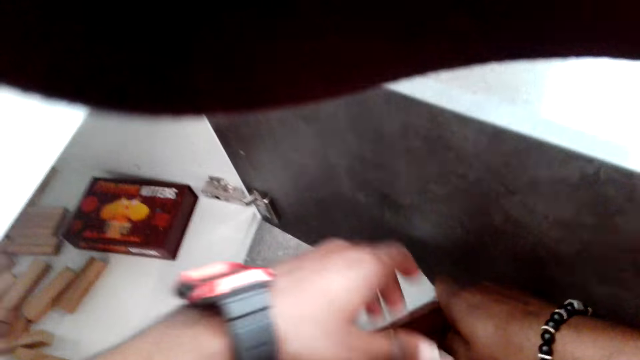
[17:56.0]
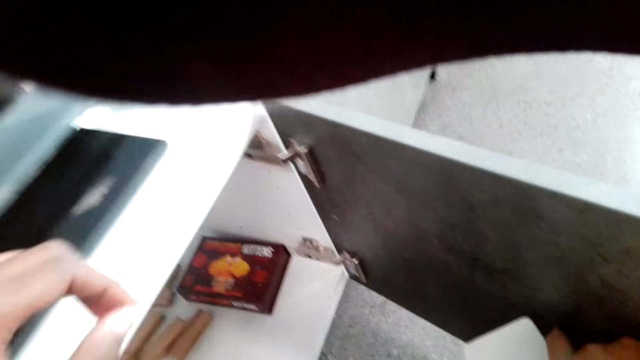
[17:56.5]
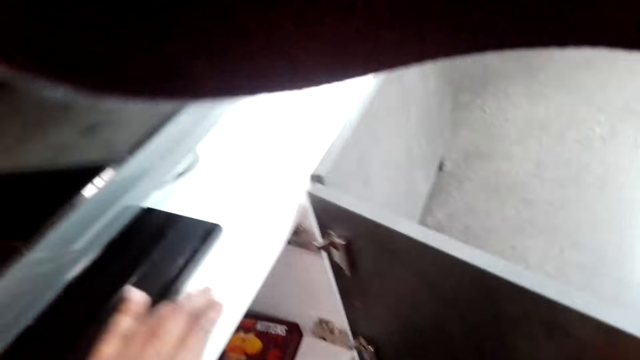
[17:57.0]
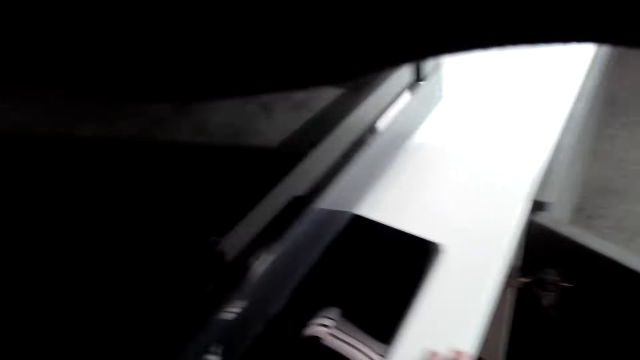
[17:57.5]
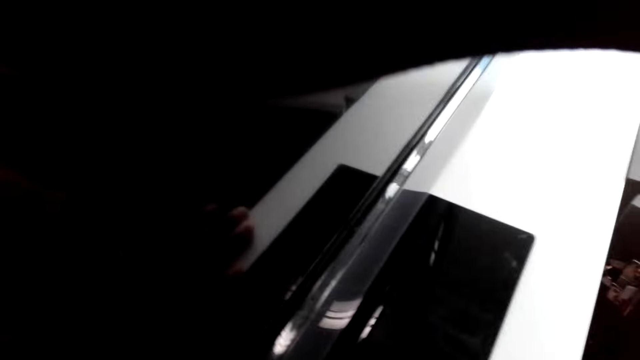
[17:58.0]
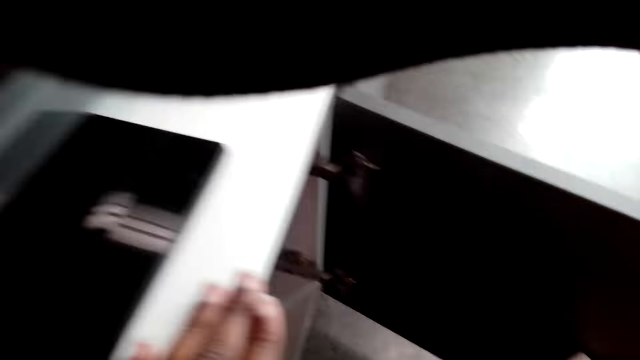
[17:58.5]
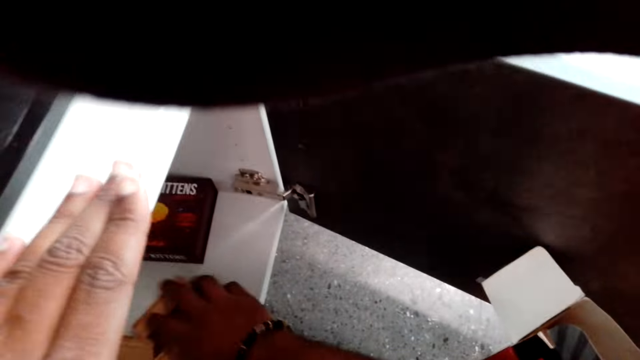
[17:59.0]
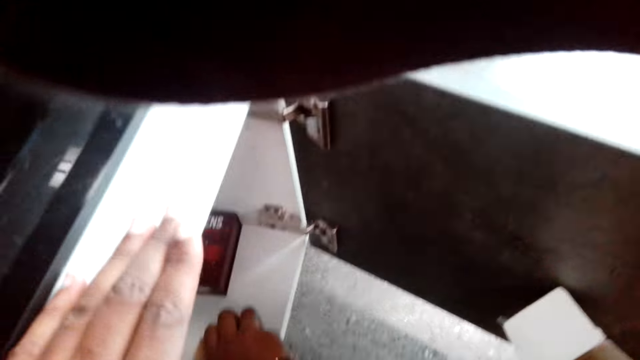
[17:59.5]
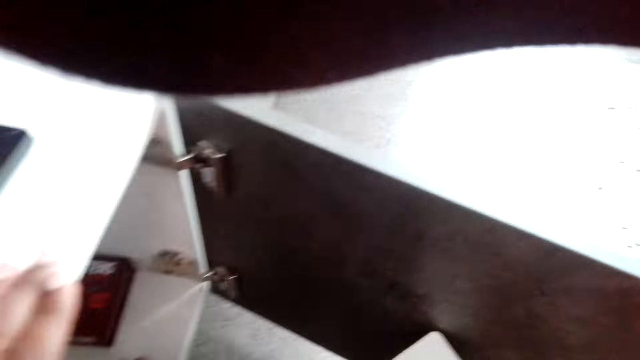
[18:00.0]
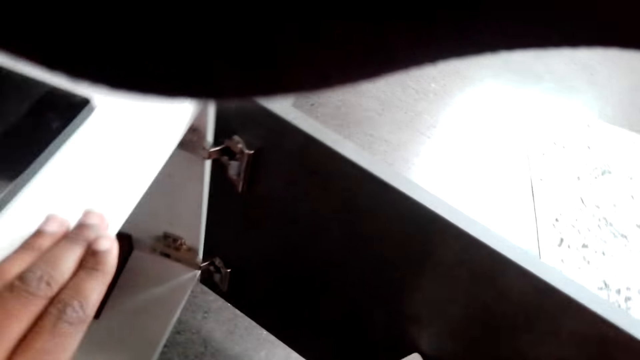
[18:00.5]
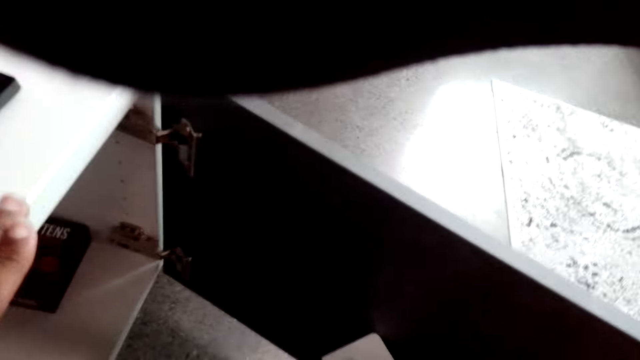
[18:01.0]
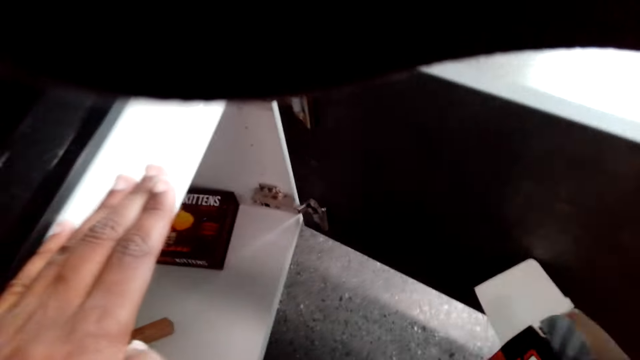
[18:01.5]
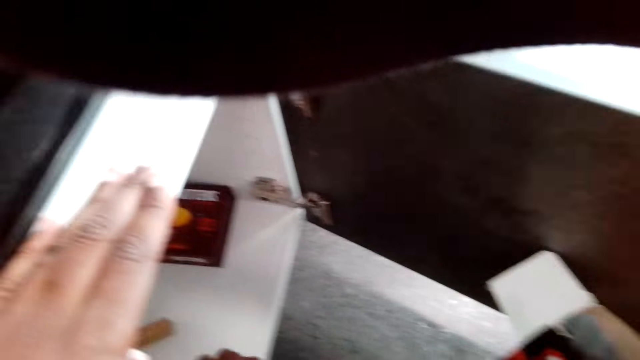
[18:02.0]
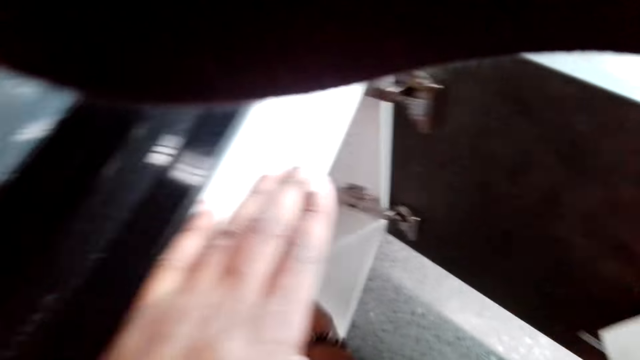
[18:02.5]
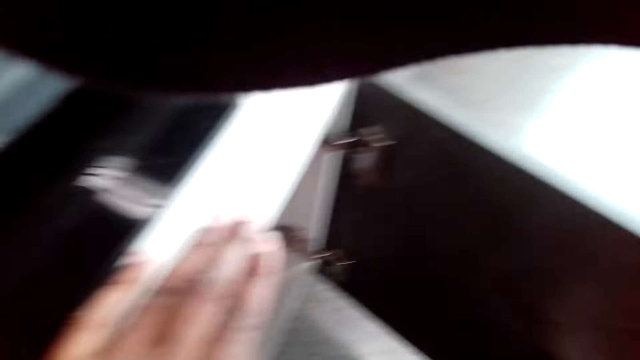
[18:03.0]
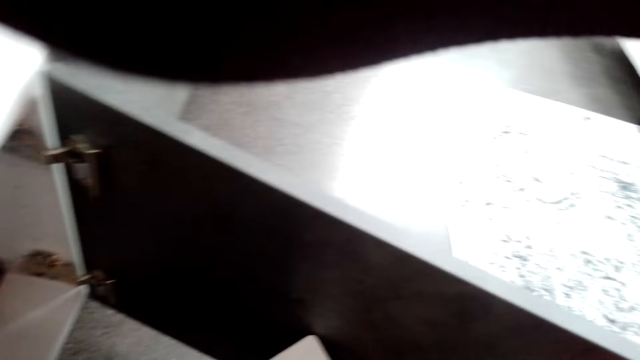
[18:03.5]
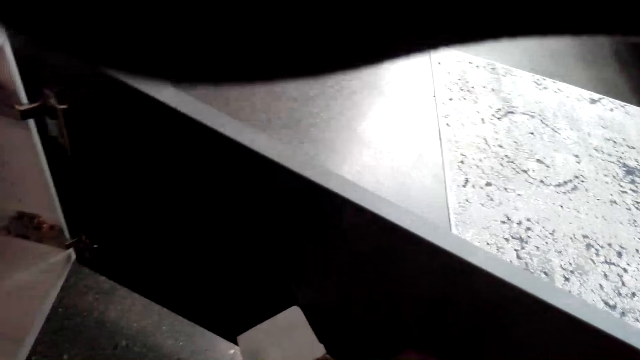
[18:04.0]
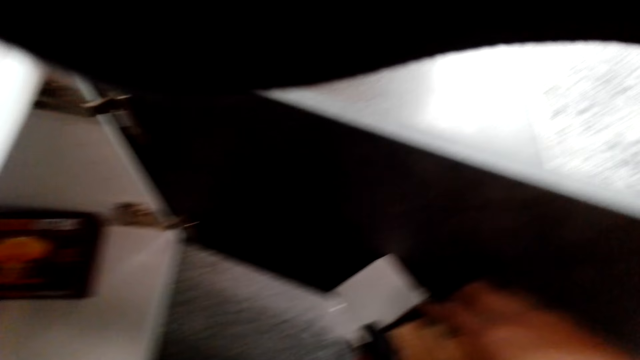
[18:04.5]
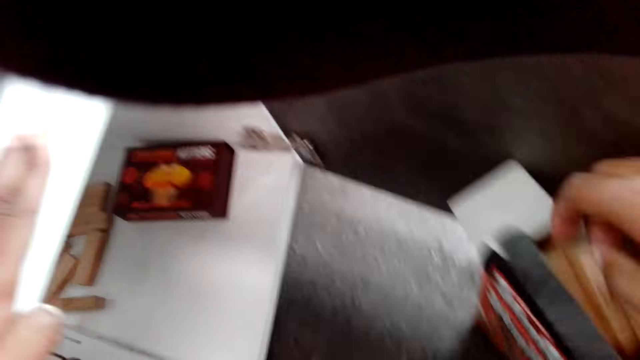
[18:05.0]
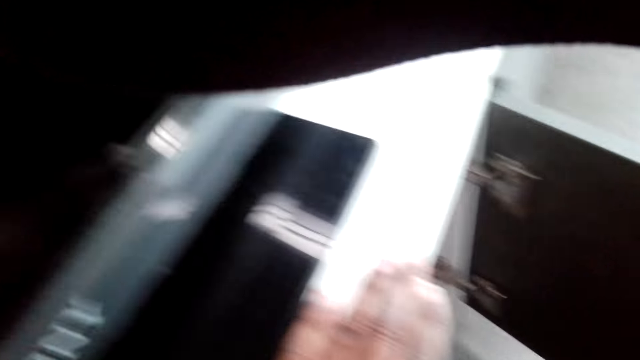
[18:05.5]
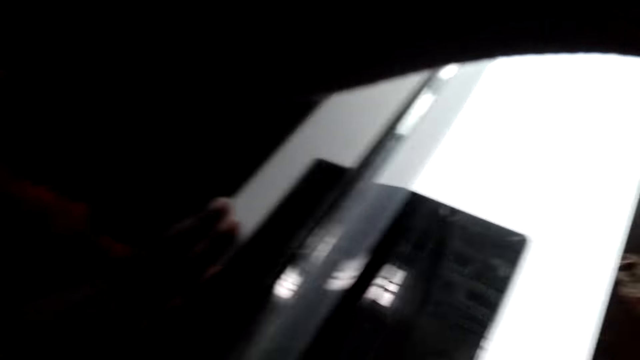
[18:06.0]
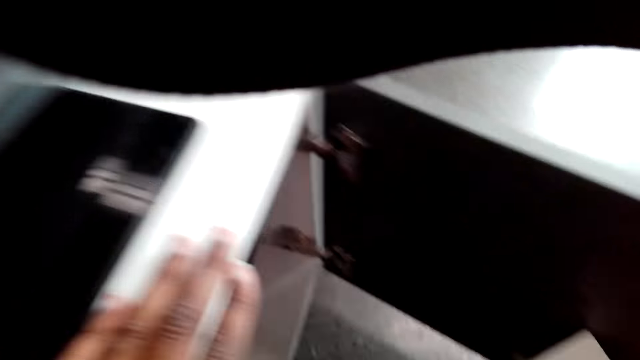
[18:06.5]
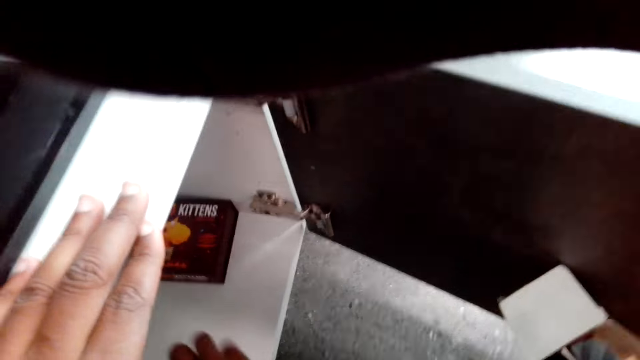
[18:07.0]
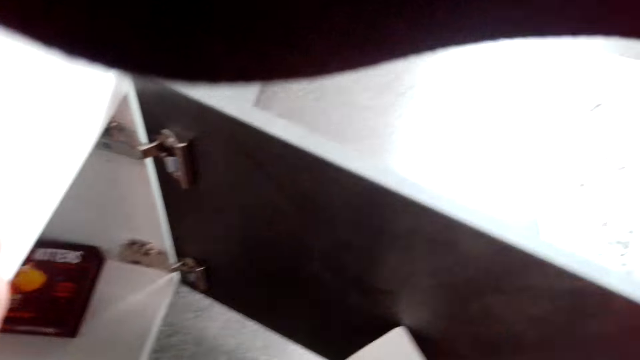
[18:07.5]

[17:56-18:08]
The camera wearer puts something in the box.

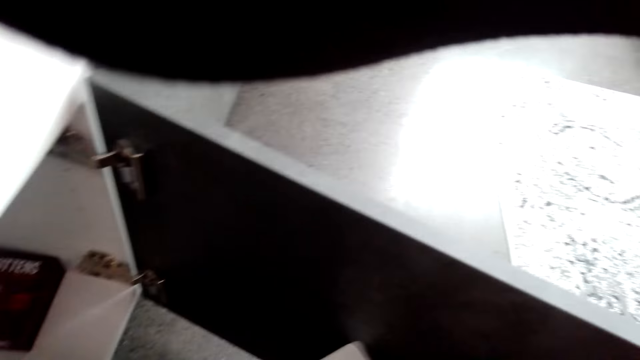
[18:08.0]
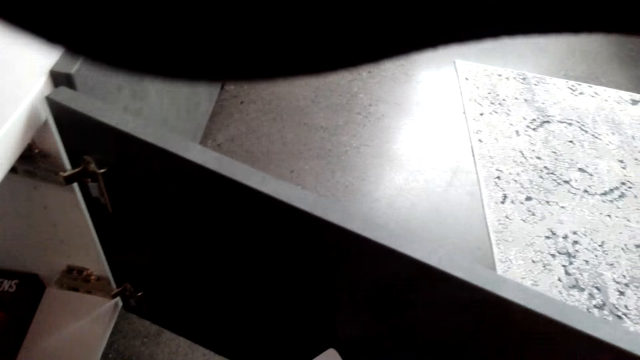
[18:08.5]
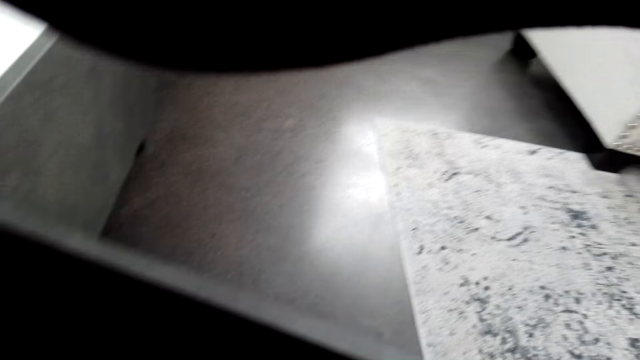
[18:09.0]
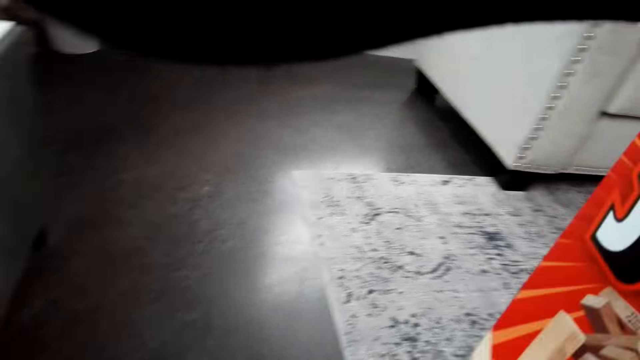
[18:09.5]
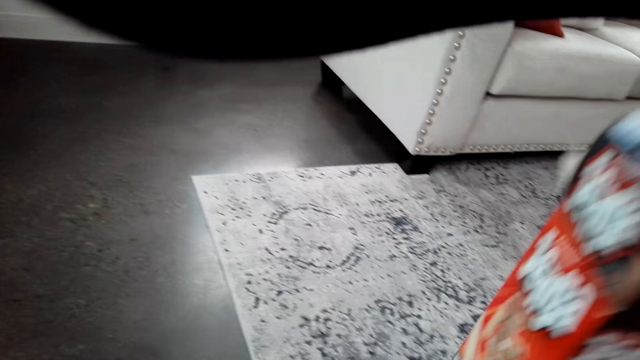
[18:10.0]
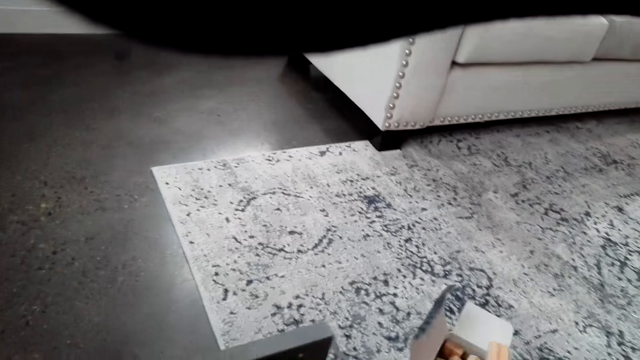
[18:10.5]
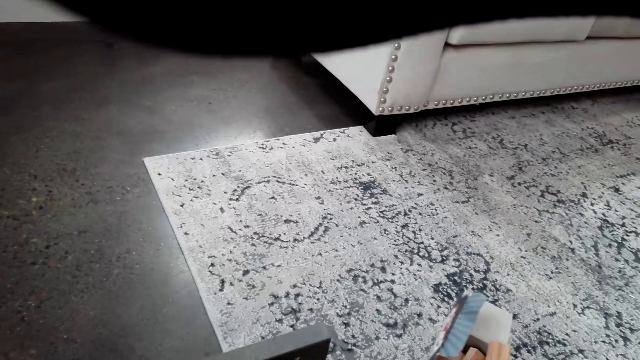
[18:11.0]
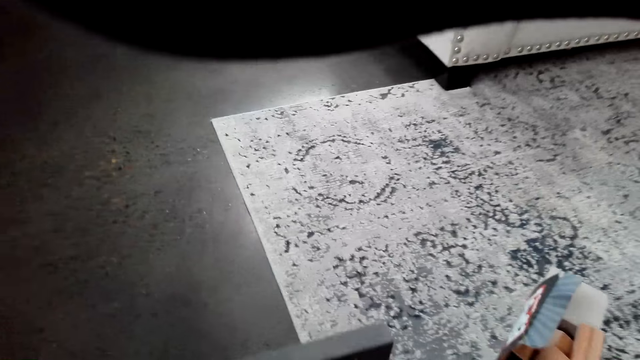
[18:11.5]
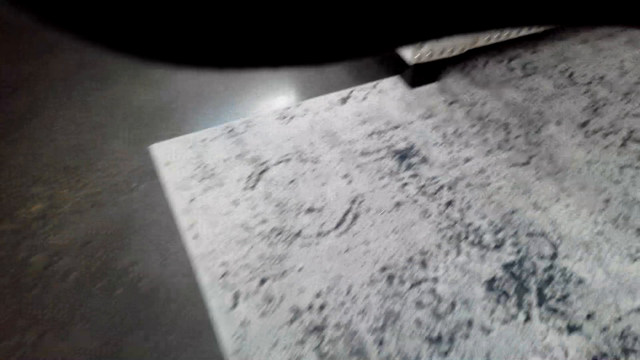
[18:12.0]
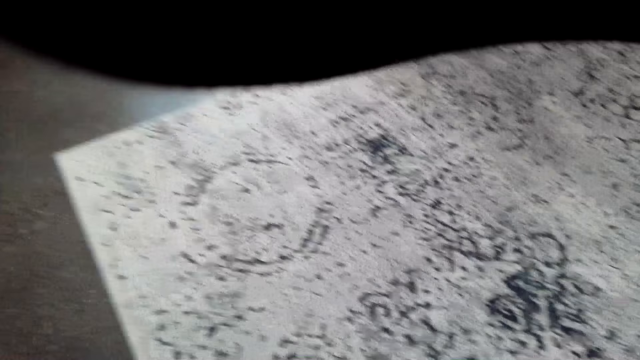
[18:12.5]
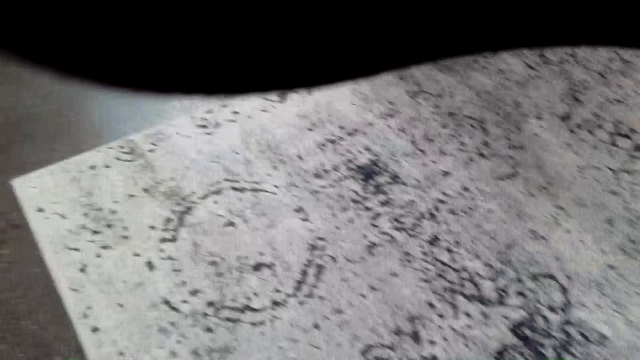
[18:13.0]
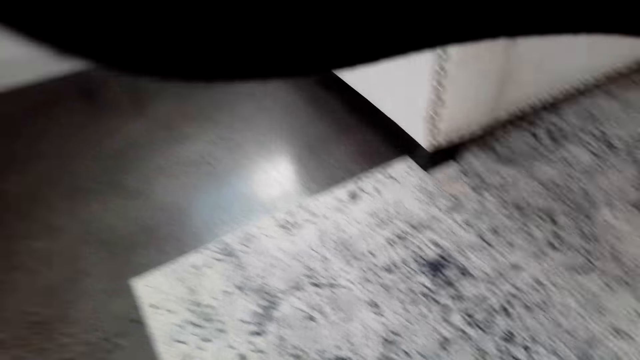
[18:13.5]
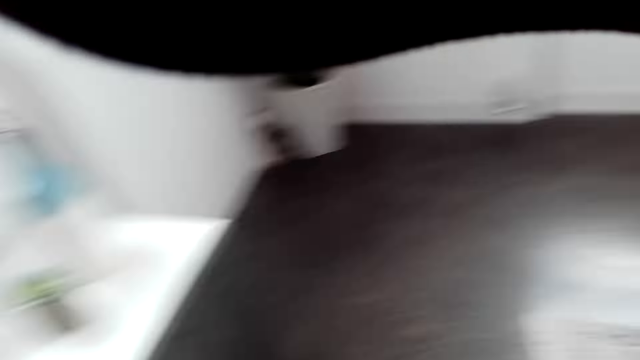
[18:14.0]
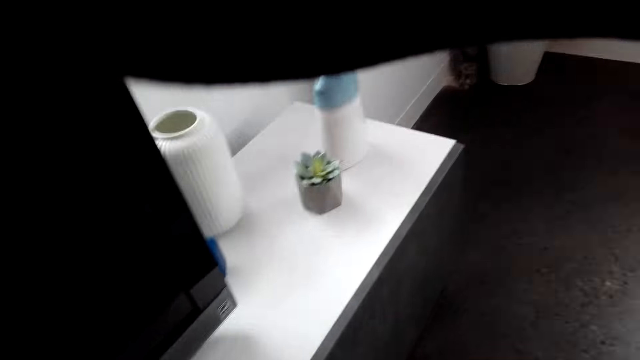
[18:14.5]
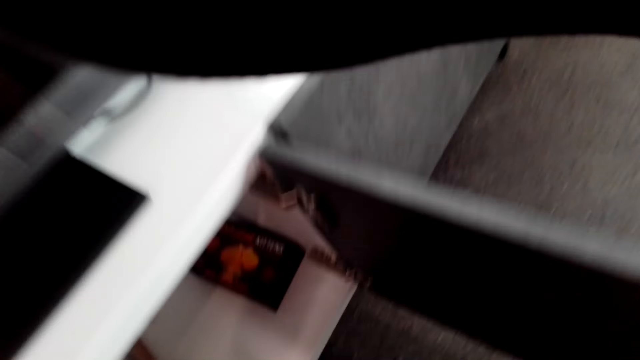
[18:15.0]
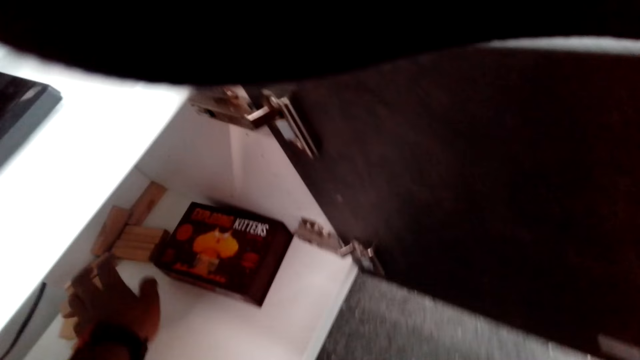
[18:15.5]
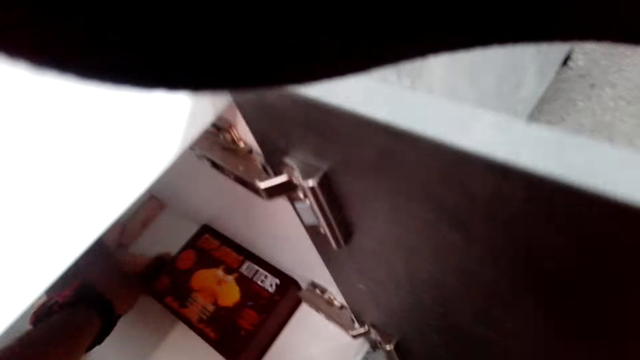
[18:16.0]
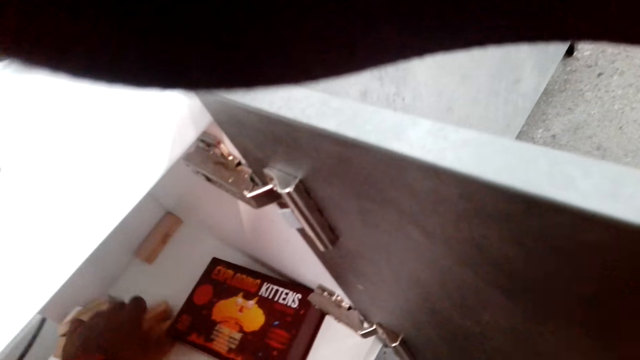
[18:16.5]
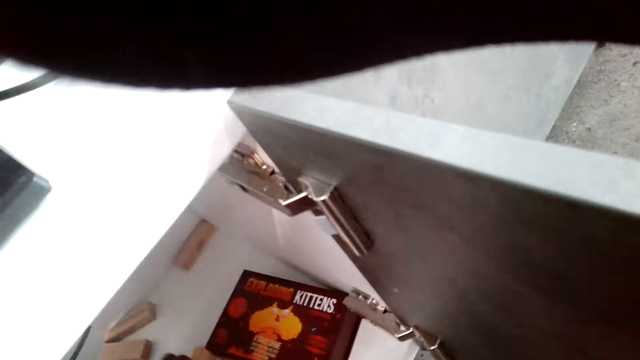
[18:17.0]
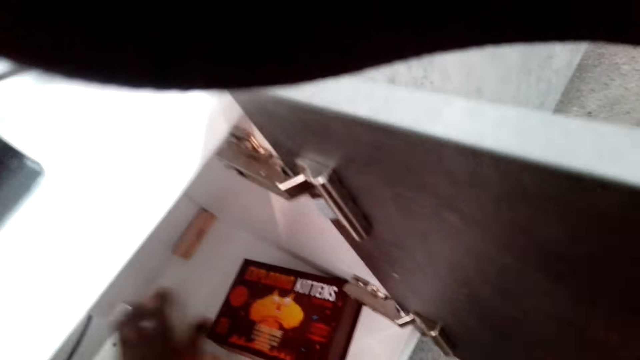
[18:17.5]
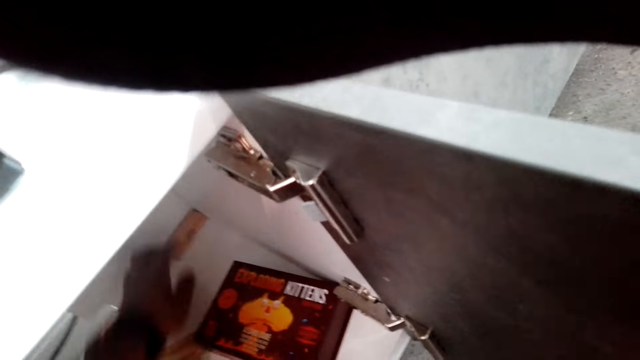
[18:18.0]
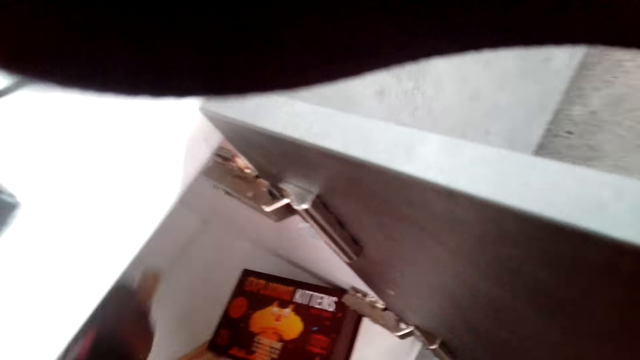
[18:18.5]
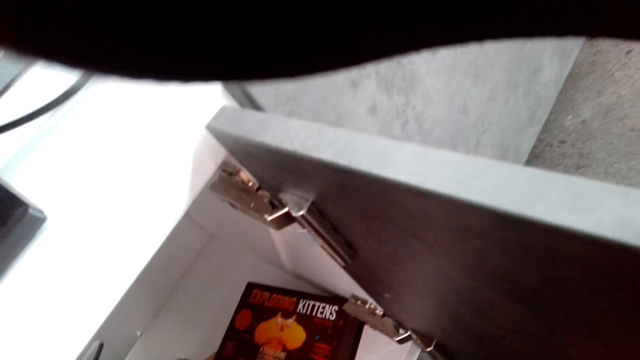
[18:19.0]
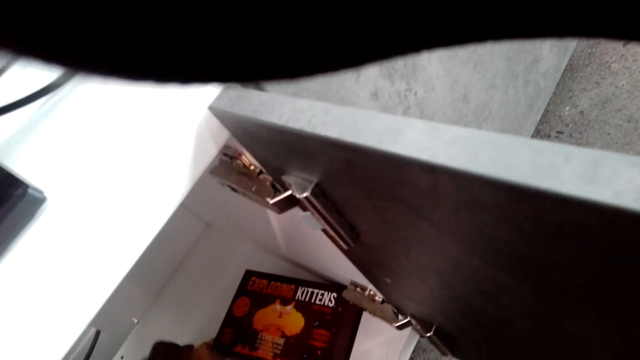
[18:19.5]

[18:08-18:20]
The camera wearer places the box on the floor. They look around. They pick up wooden blocks from the drawer. They put the jenga game wooden blocks together.
